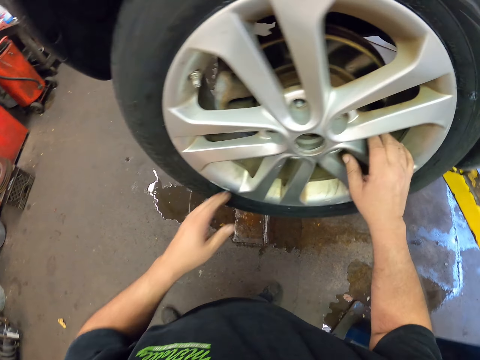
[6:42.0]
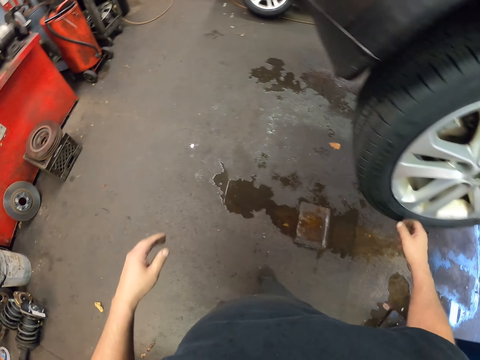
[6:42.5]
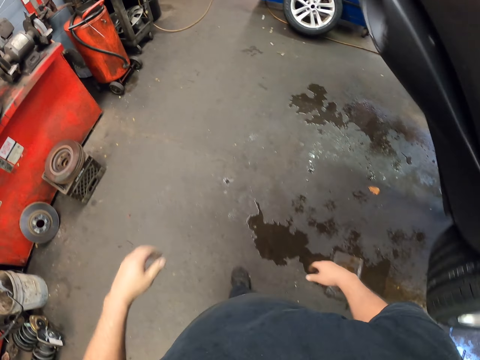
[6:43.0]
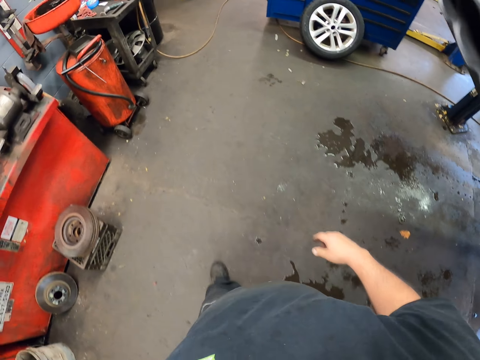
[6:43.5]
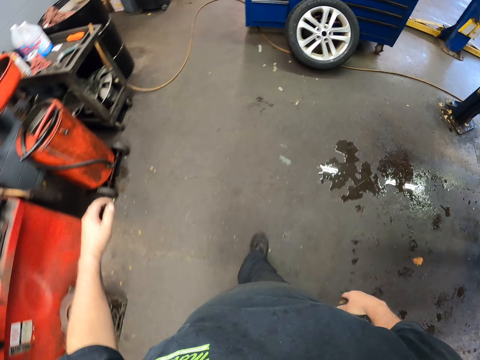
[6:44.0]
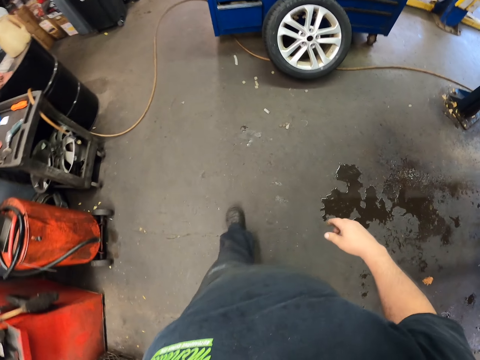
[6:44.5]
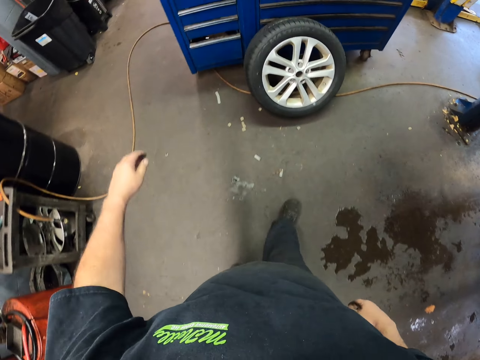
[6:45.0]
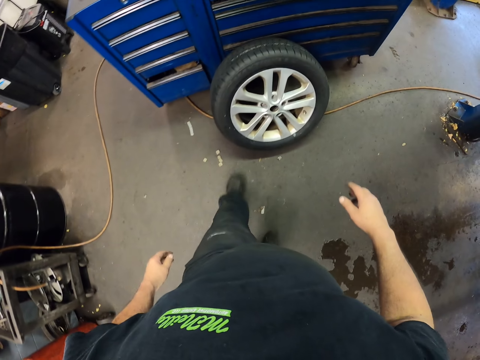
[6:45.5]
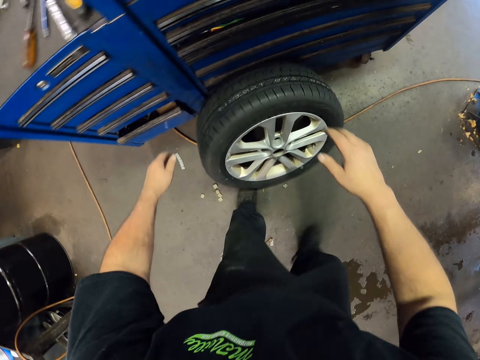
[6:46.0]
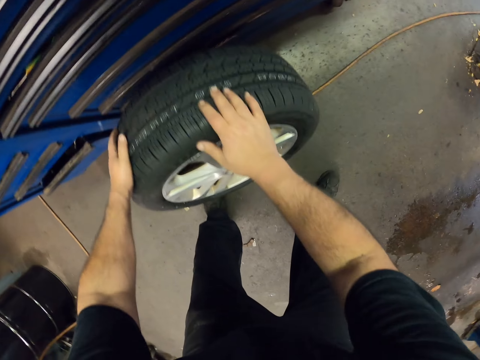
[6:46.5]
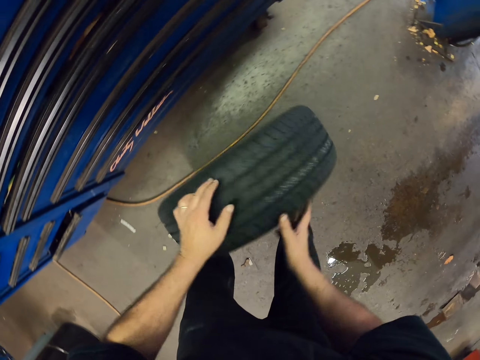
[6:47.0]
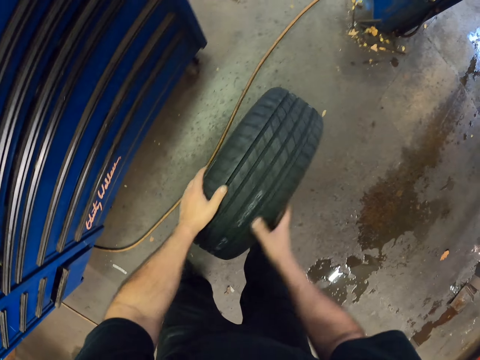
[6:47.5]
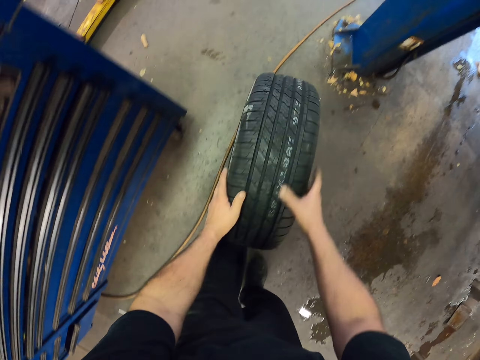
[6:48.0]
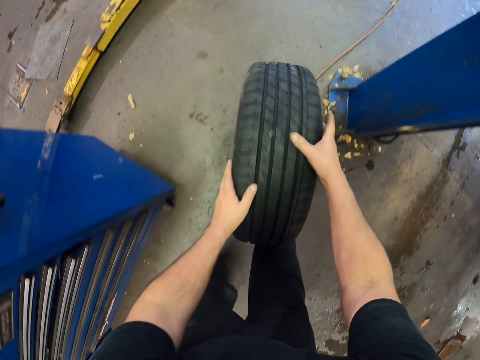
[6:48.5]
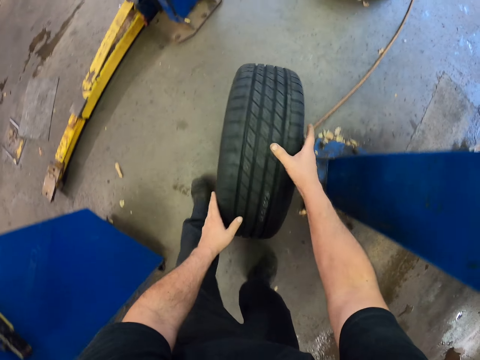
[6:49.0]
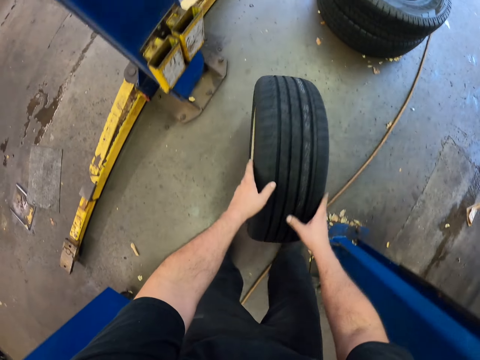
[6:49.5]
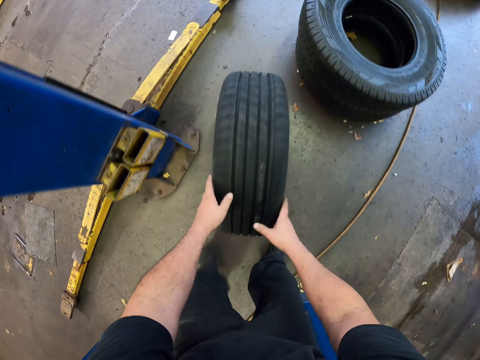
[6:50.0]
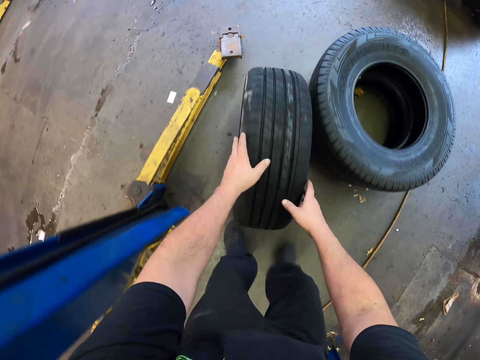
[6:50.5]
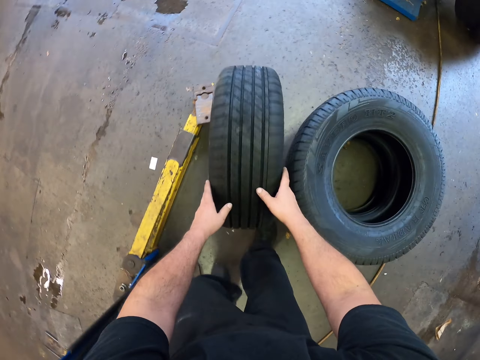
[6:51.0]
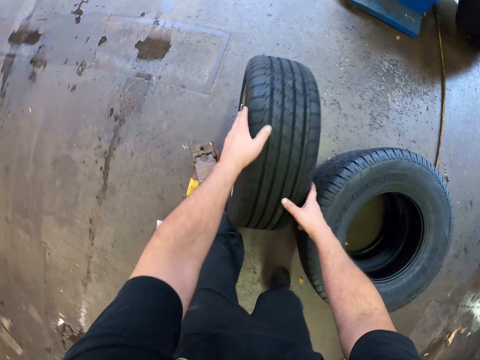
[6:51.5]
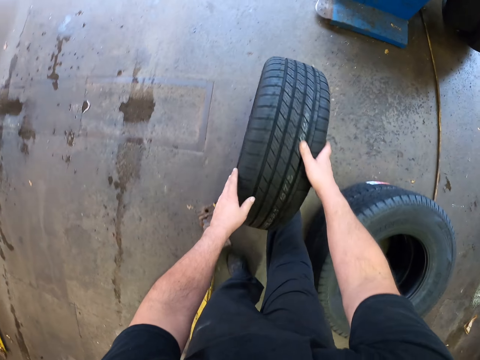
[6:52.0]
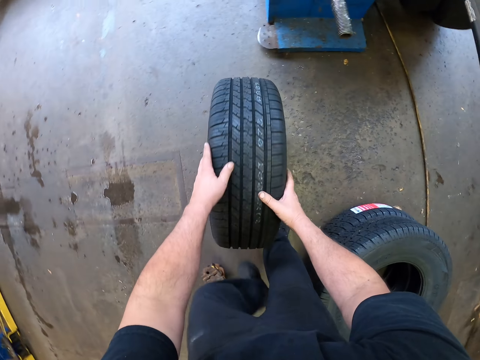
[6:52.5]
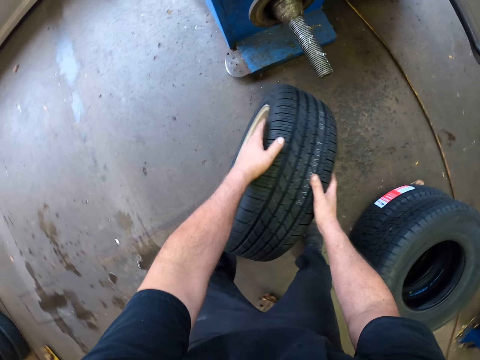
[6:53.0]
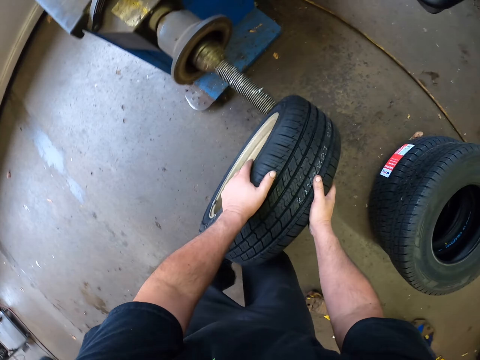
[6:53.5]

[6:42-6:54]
The camera wearer walks around the garage. They run the wheel around the garage.

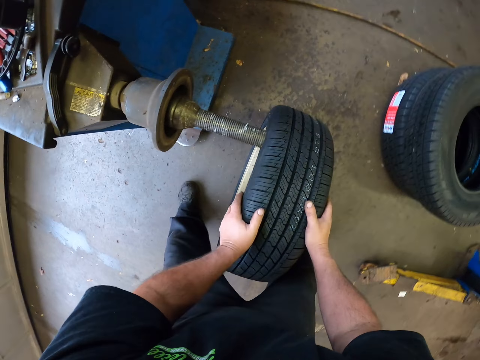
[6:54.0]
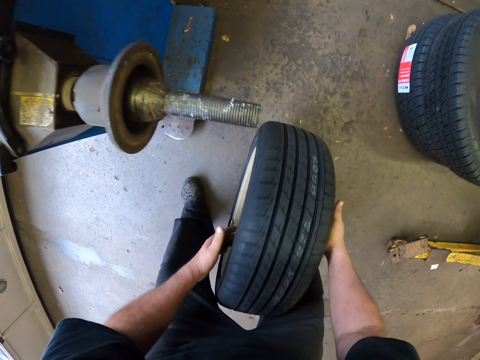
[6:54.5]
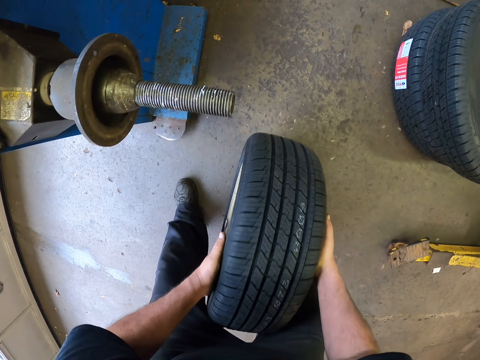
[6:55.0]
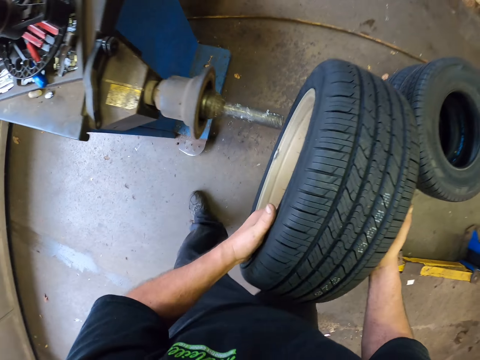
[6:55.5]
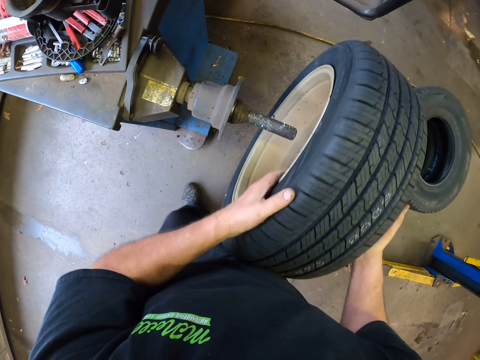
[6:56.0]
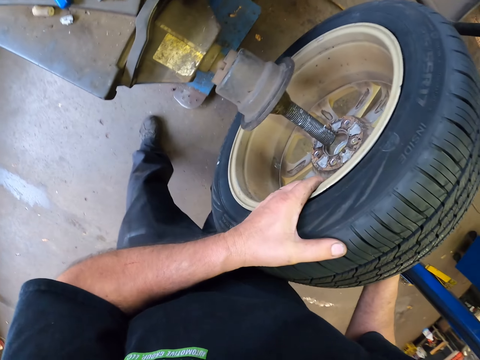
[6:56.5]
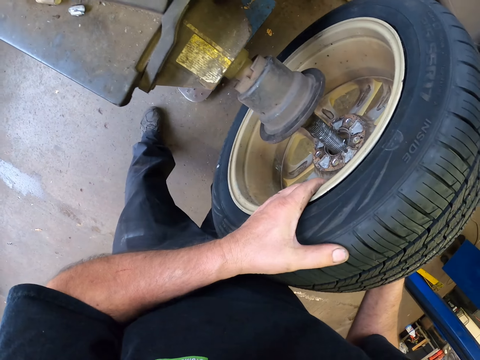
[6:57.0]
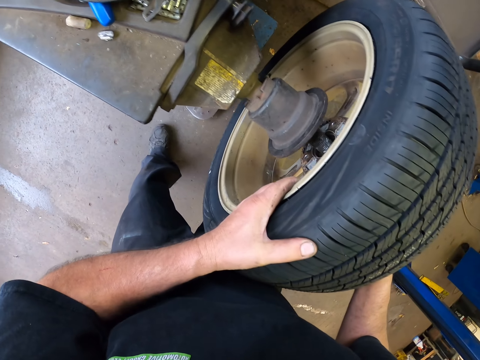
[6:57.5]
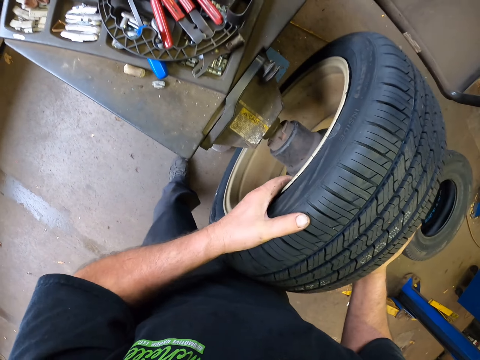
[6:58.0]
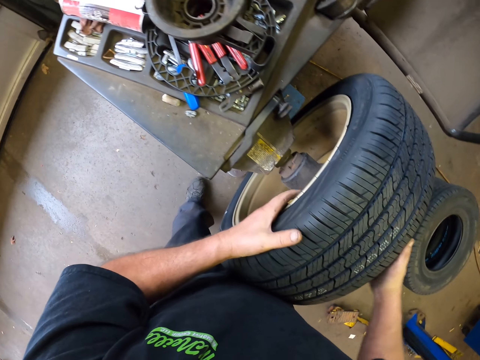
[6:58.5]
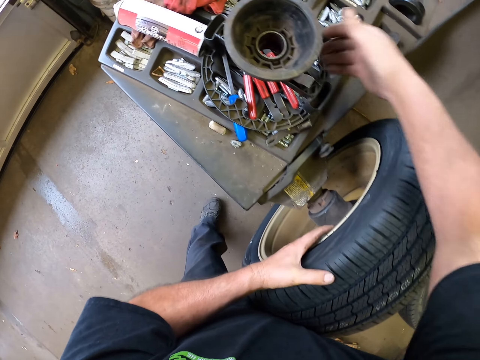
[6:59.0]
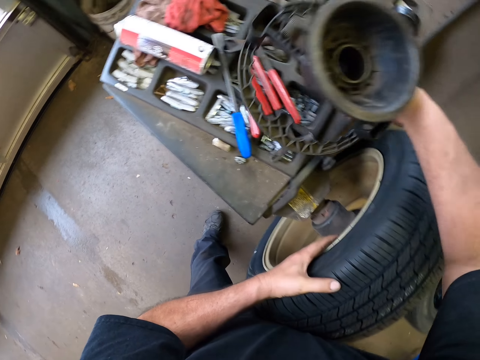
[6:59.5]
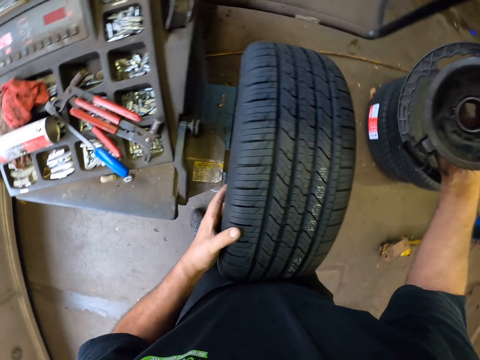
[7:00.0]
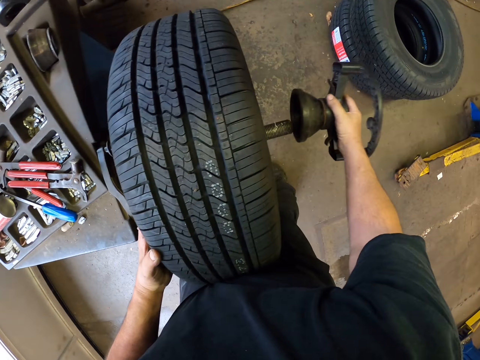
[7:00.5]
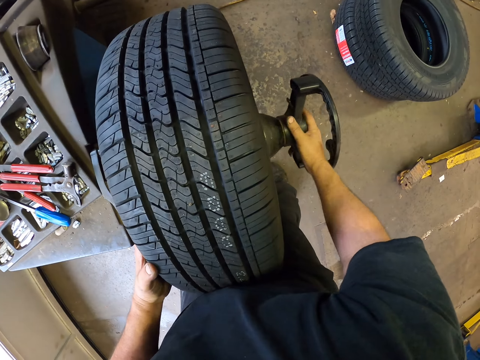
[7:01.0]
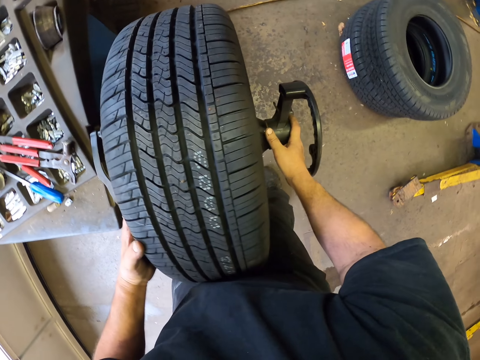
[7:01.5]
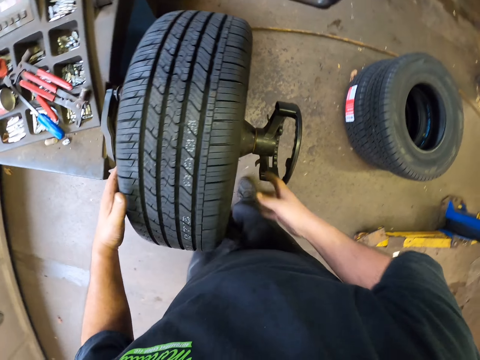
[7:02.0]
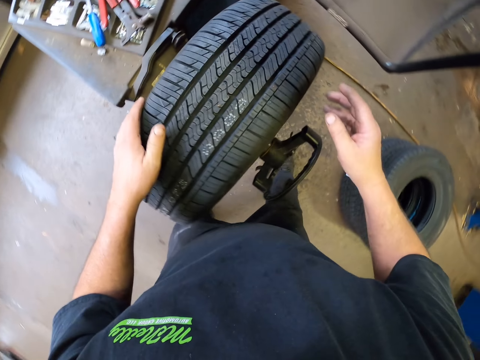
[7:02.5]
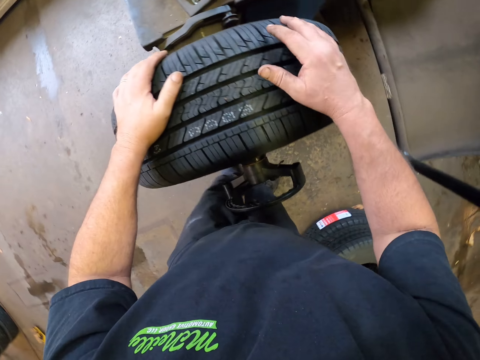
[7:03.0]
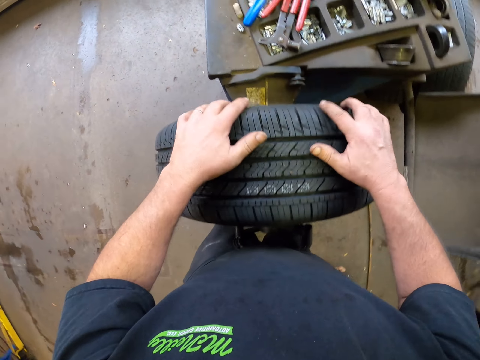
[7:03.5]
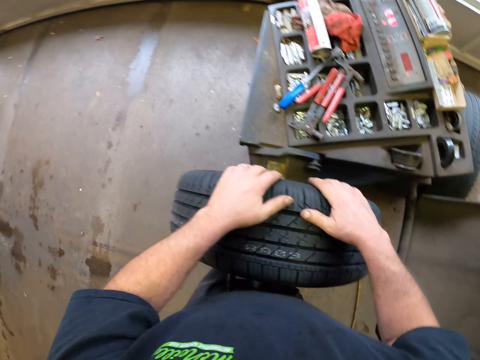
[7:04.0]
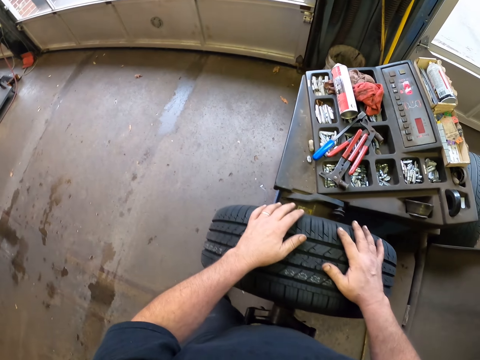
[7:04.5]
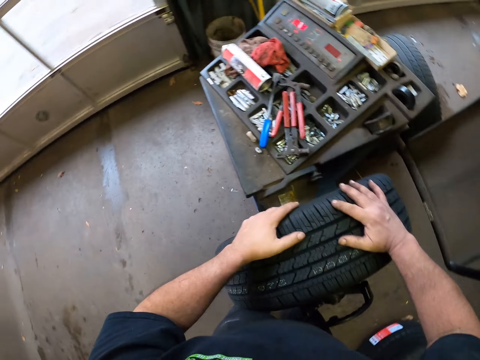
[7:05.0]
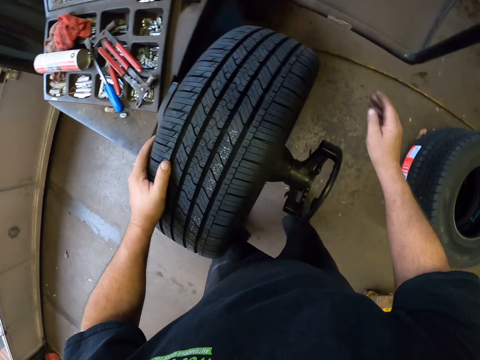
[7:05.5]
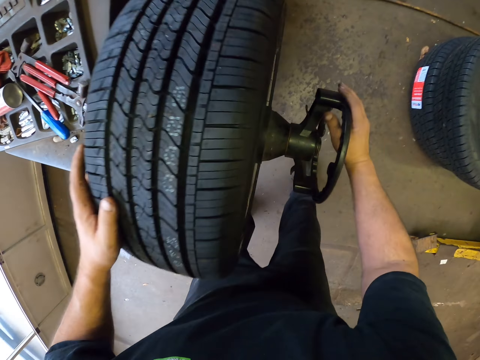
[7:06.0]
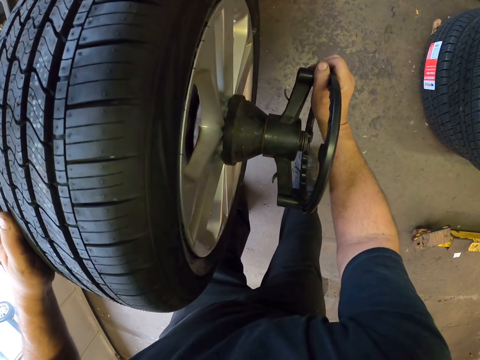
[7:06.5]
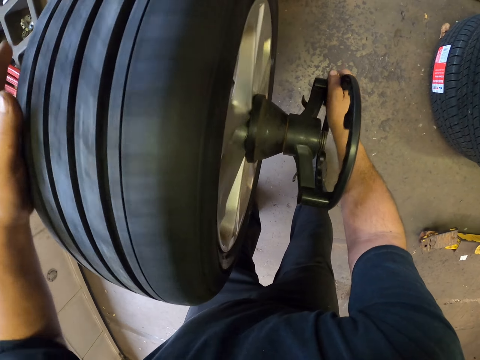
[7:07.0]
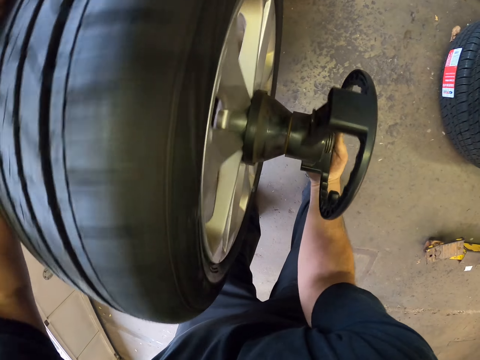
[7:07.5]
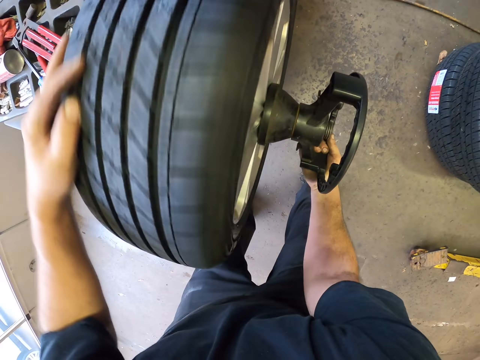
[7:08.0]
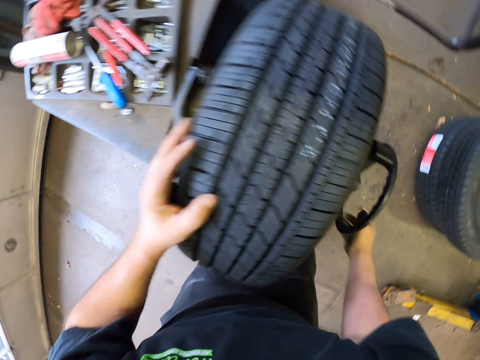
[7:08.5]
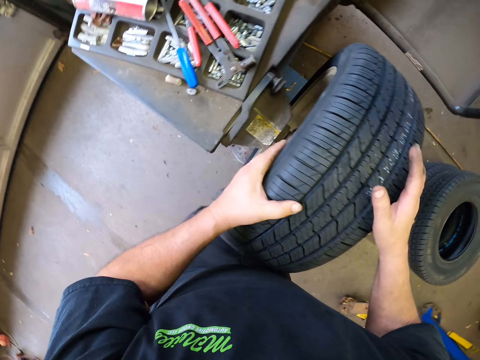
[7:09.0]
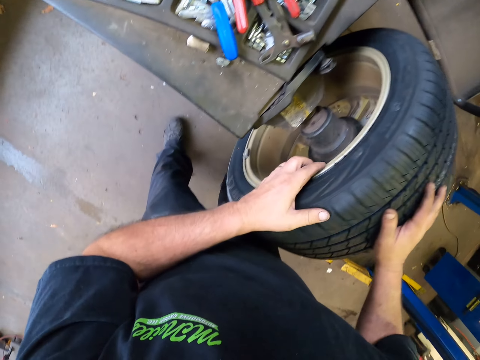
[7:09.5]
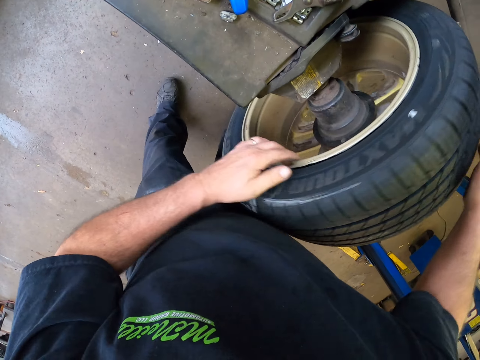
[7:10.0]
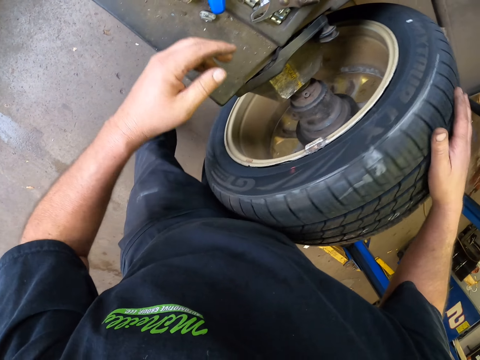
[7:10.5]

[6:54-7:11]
The camera wearer places the wheel on the machine. They pick up the wheel balancing adaptor from the machine. They place the wheel balancing adaptor on the machine. They place their hands on the wheel. They tie the tire holder. They tilt the wheel balancing adaptor. They run the wheel with a hand. They place their hands on the wheel.
